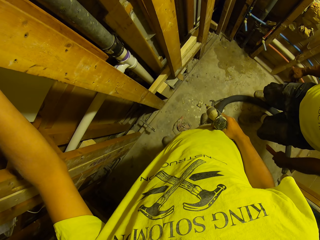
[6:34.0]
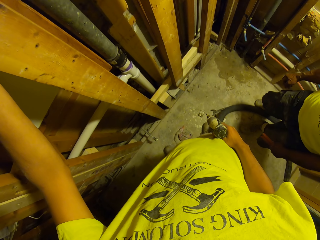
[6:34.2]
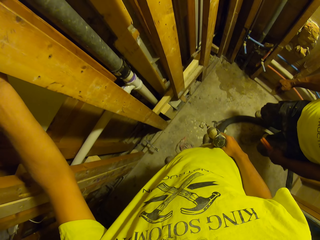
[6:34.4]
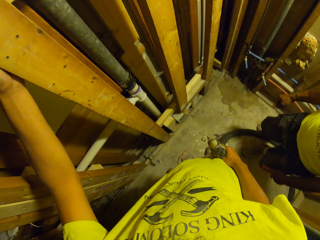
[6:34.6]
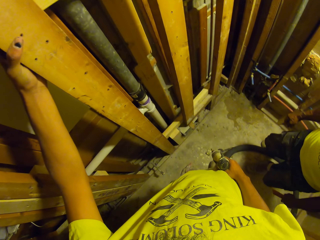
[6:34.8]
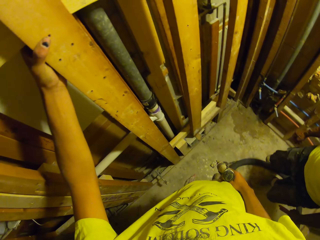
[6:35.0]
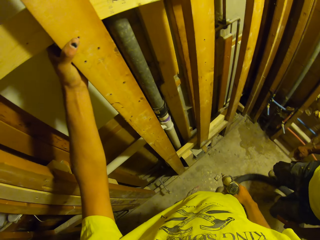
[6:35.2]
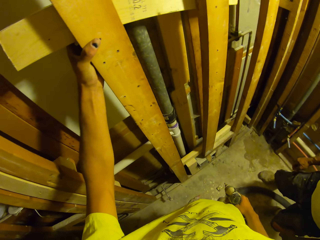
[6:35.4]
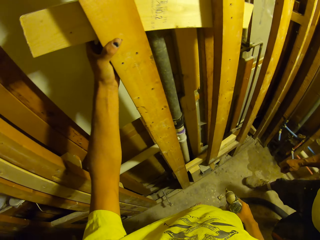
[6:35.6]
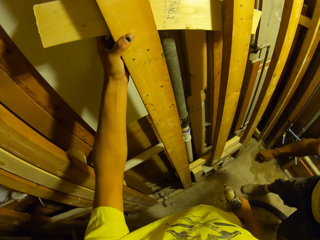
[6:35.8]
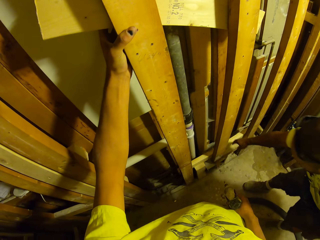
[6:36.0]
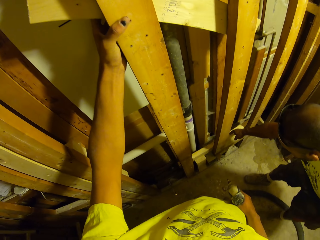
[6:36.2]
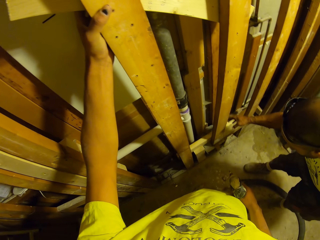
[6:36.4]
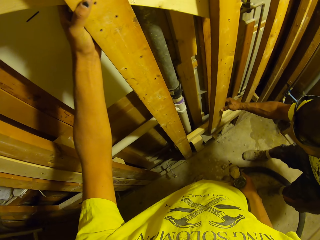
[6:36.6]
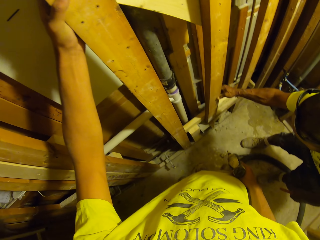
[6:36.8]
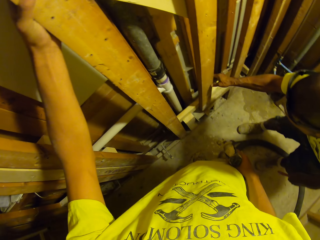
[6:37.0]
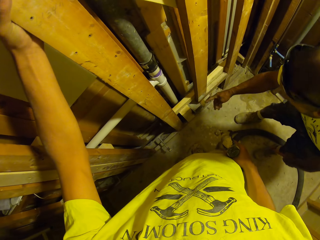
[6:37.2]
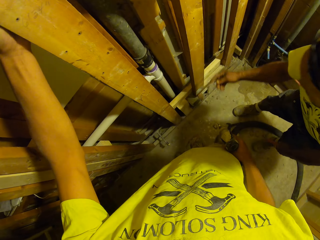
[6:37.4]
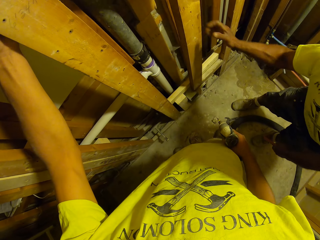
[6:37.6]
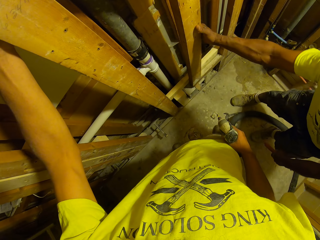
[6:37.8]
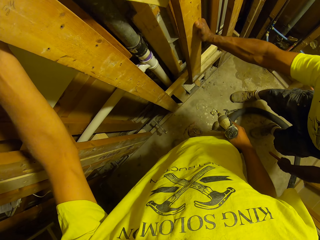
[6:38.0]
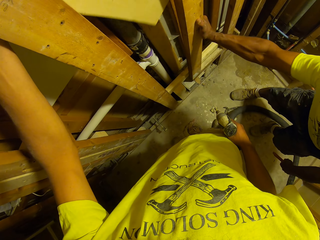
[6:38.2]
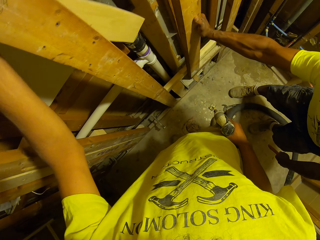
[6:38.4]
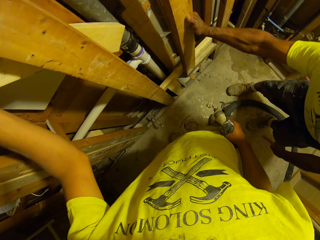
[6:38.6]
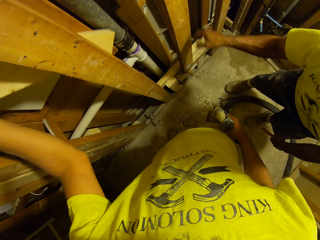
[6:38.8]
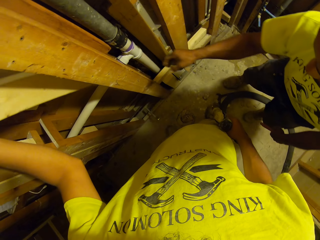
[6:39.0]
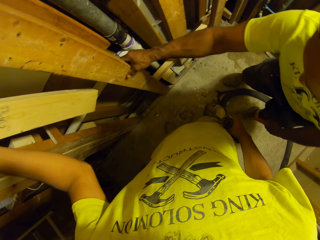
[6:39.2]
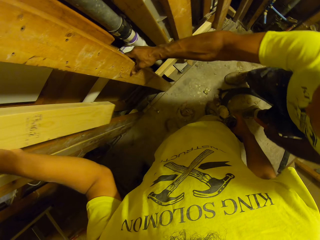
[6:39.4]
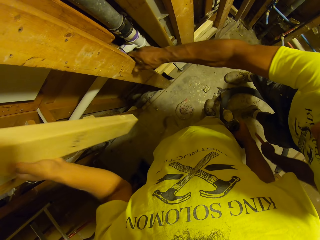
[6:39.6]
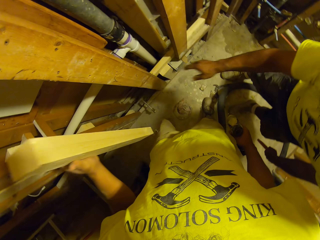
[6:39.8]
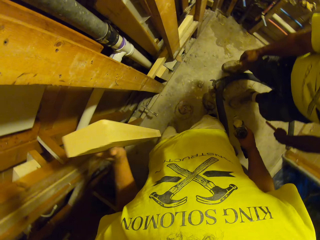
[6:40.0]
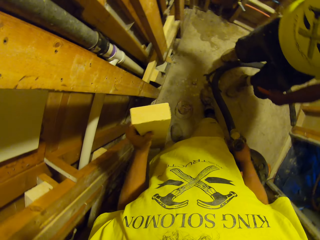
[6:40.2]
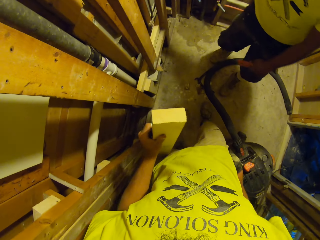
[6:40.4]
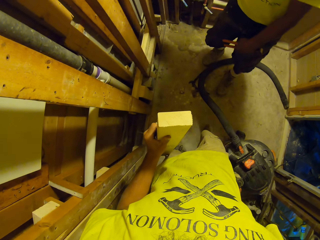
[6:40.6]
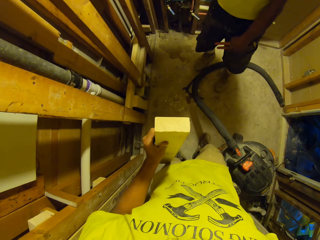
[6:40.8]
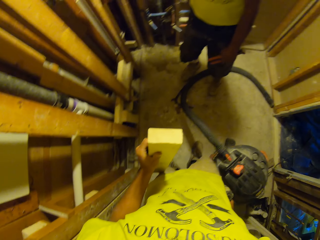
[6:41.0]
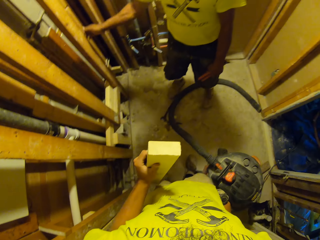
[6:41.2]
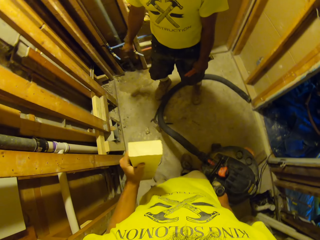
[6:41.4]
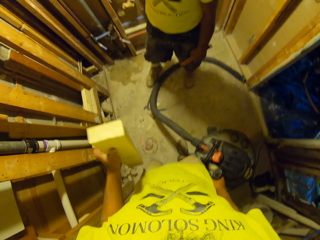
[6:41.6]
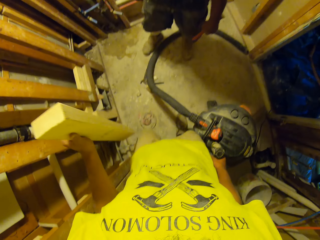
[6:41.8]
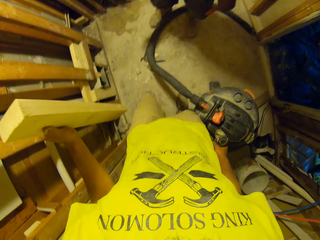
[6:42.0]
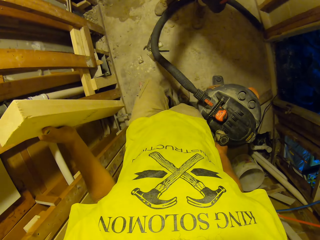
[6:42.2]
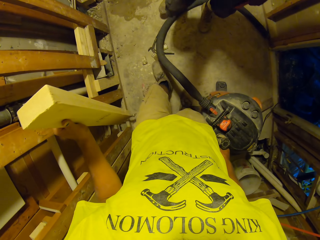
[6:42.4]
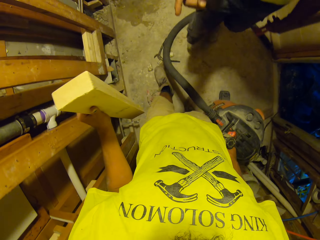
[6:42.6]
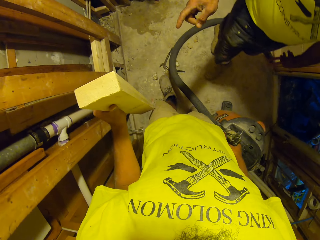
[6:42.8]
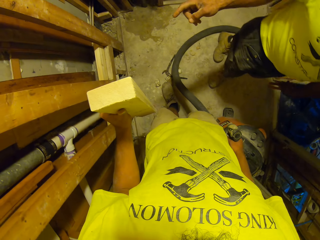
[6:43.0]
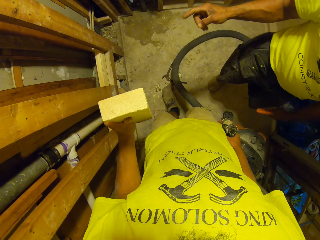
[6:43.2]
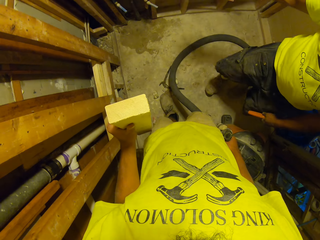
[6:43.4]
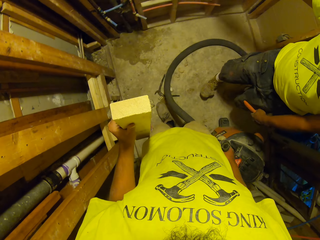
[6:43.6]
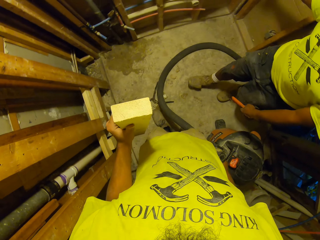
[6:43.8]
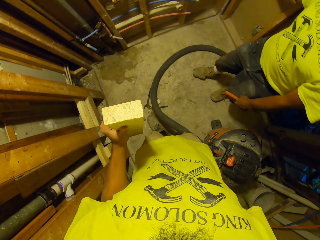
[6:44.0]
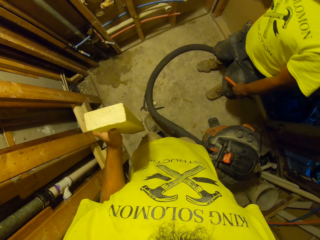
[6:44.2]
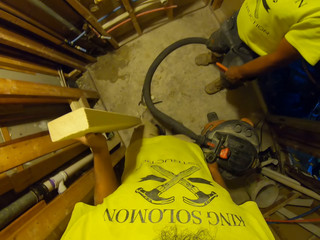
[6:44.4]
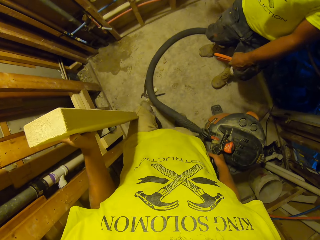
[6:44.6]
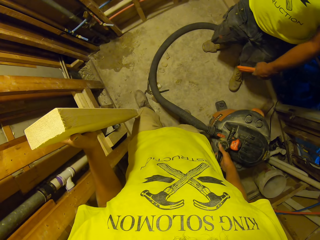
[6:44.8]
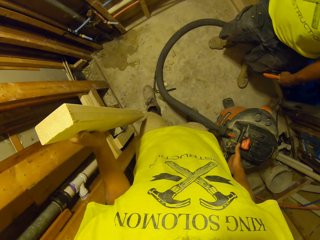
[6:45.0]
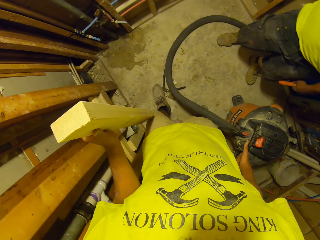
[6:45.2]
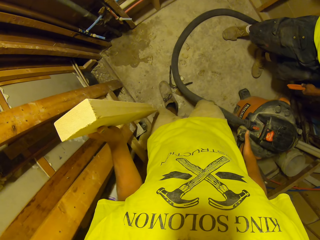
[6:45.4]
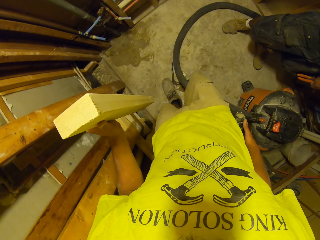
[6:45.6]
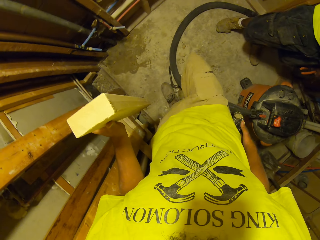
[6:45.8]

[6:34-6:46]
A man inspects the wood. The camera wearer removes the timber. They move around the room.

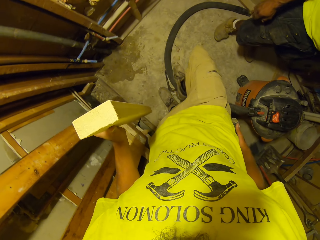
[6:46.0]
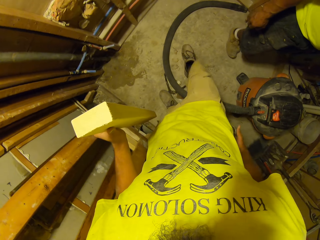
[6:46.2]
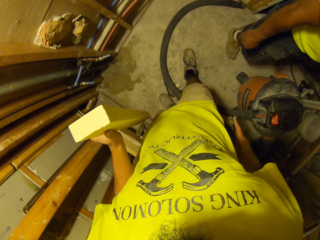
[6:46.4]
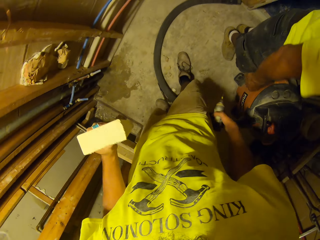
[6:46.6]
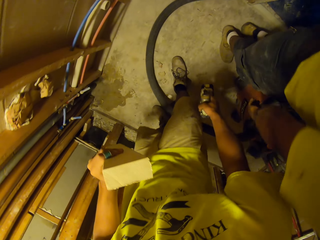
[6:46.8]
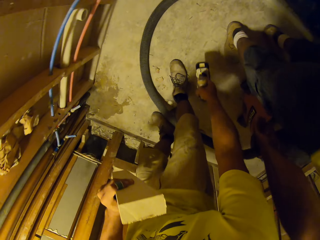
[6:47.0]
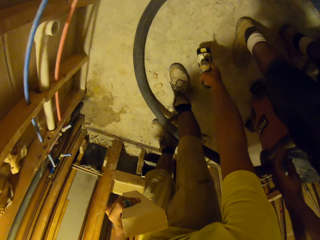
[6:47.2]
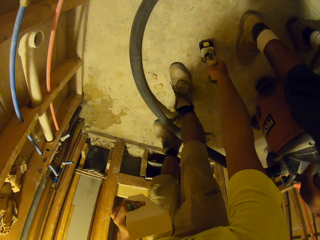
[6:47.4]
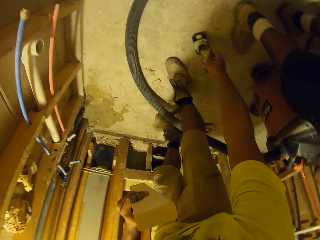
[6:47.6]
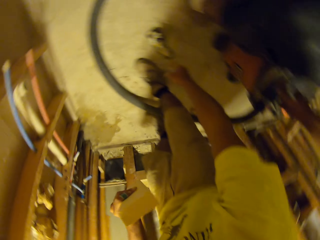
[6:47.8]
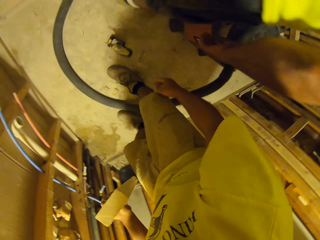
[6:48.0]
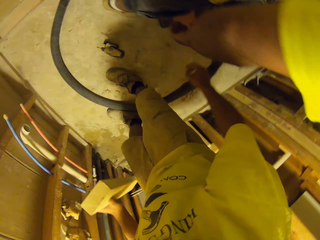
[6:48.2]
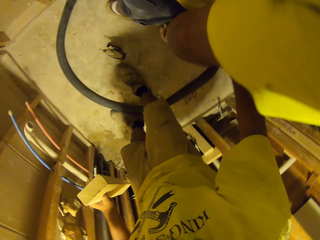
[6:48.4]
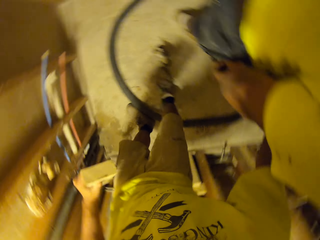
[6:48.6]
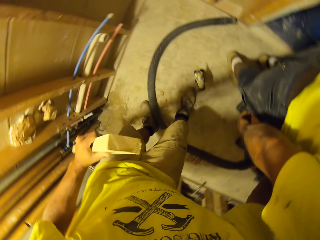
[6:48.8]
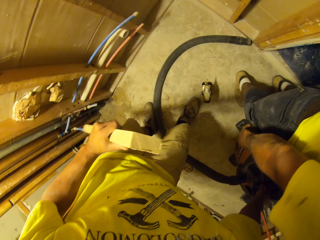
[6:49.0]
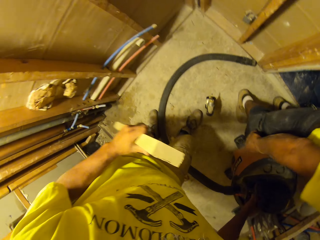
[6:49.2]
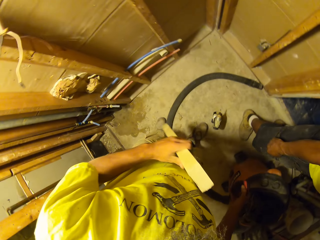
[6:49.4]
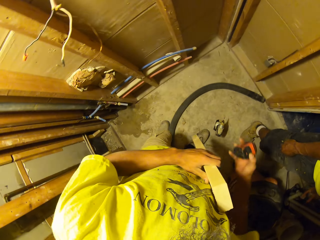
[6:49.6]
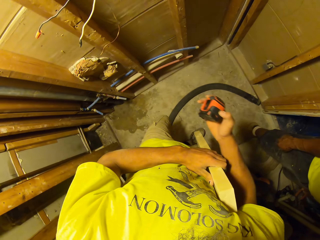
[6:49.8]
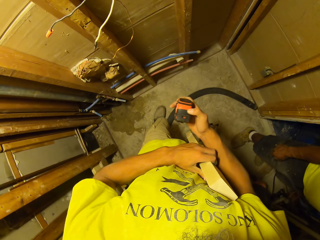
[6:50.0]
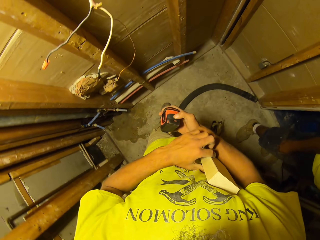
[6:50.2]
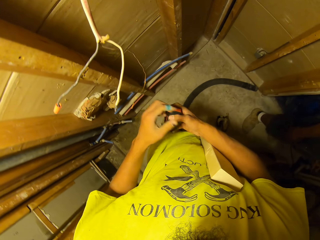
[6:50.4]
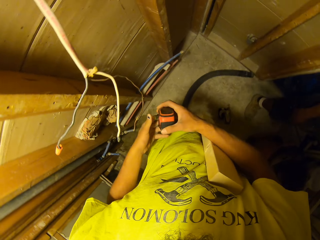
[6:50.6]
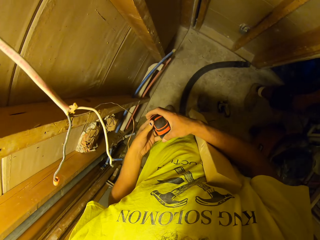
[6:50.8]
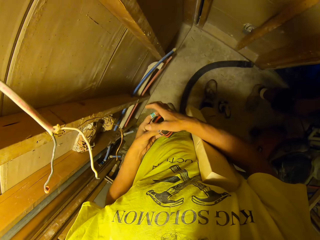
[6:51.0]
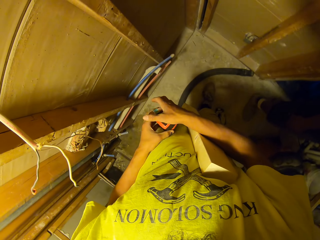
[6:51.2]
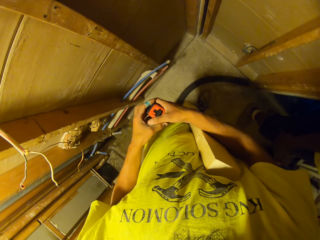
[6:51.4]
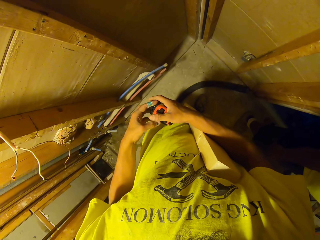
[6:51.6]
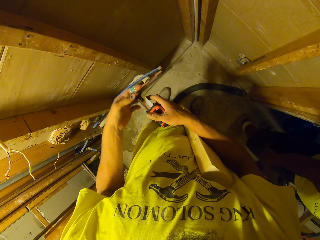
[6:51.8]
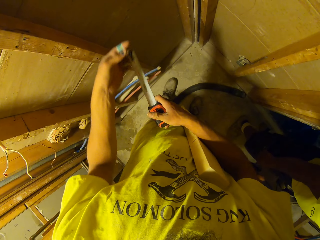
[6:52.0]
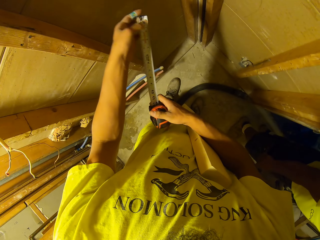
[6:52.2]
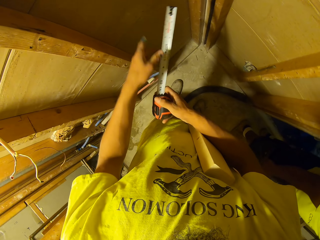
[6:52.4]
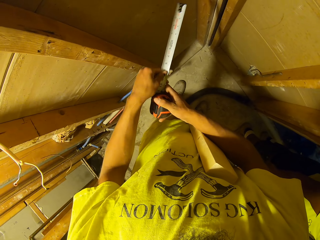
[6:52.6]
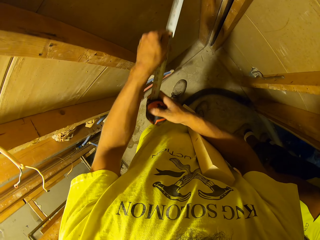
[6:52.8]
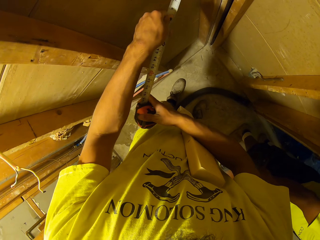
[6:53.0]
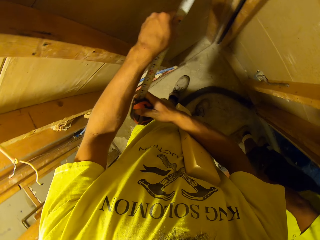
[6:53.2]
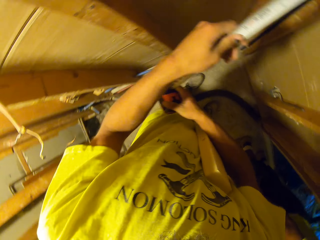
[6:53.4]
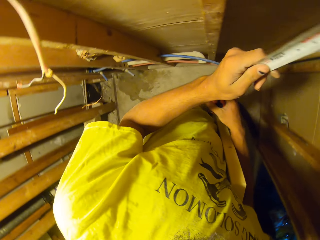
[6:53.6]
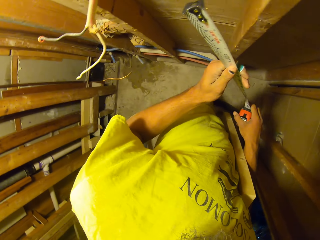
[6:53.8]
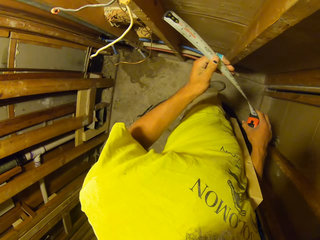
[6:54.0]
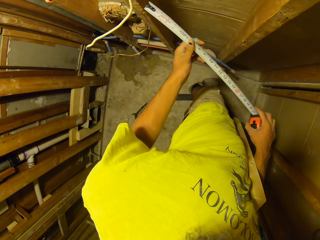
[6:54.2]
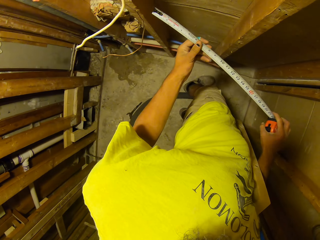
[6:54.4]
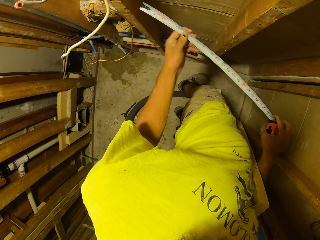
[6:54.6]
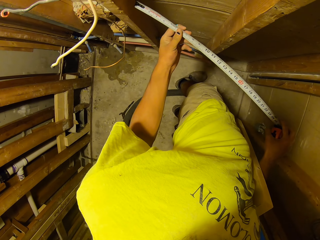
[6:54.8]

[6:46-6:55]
The camera wearer puts the drill on the floor. They pick up the measuring tape. They touch the tape measure. They pull out the tape. They measure the timber with the tape measure.
